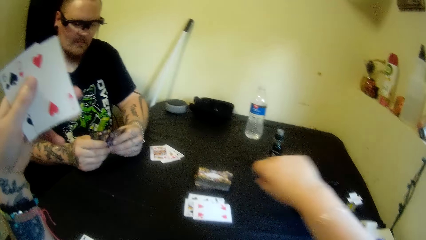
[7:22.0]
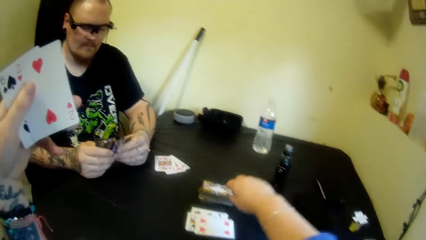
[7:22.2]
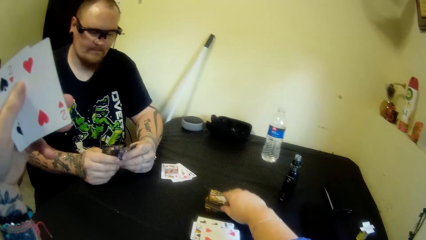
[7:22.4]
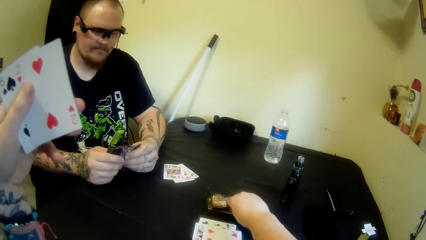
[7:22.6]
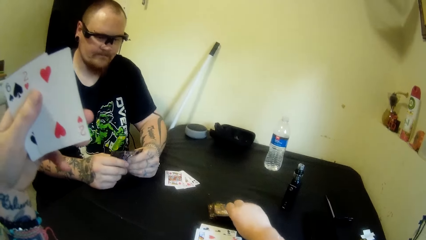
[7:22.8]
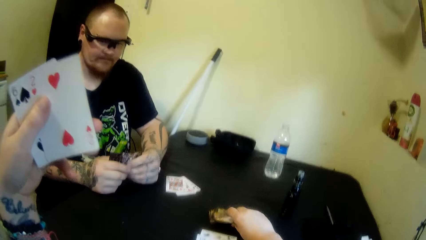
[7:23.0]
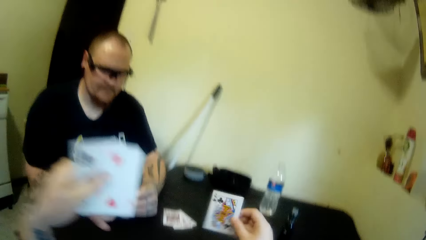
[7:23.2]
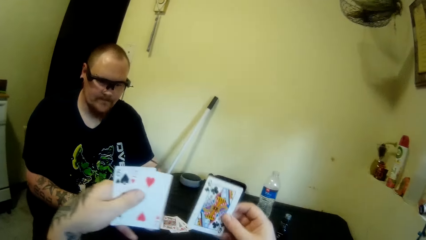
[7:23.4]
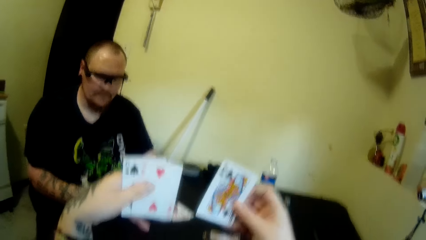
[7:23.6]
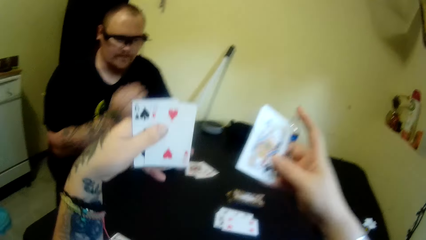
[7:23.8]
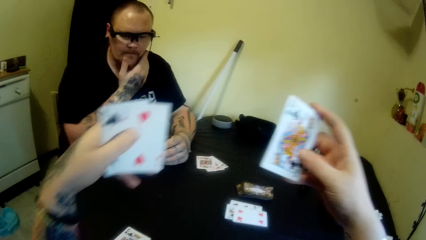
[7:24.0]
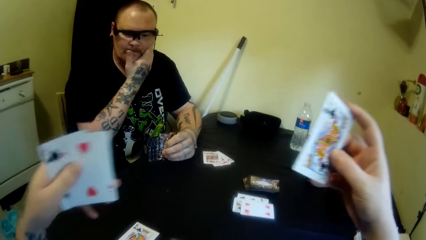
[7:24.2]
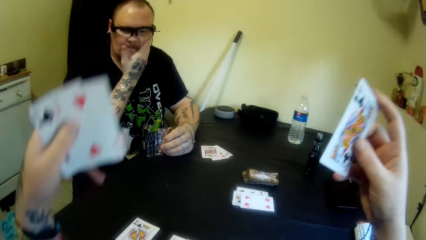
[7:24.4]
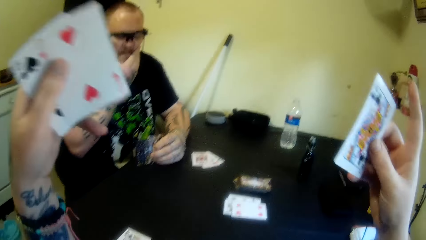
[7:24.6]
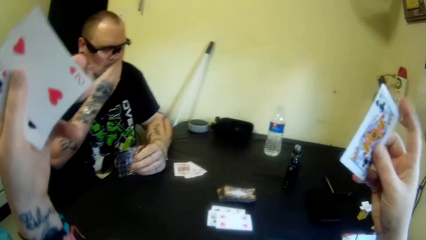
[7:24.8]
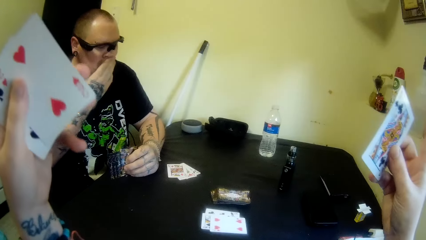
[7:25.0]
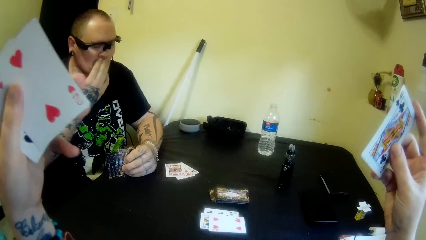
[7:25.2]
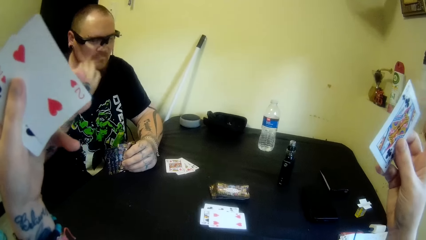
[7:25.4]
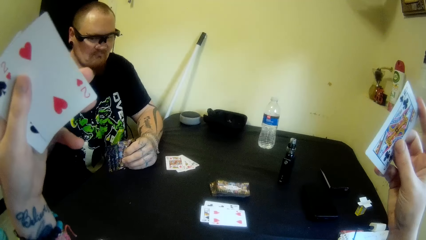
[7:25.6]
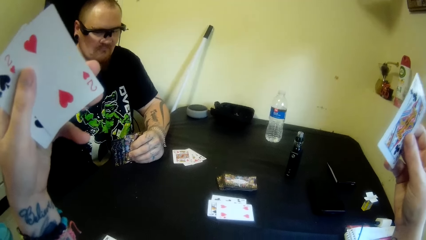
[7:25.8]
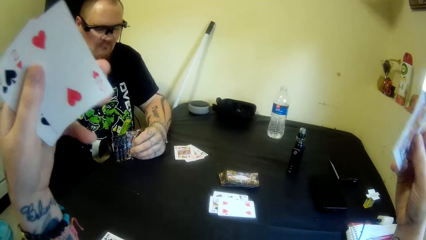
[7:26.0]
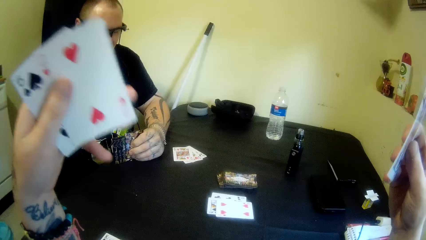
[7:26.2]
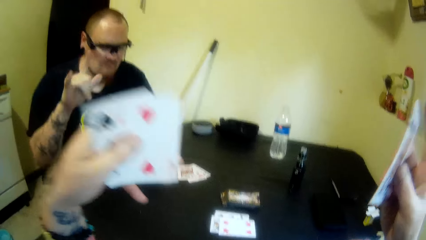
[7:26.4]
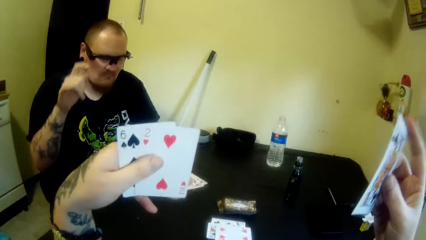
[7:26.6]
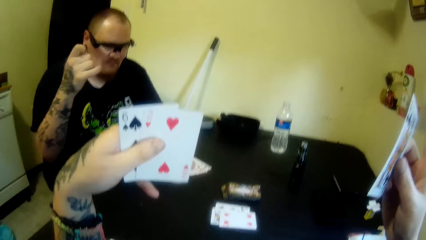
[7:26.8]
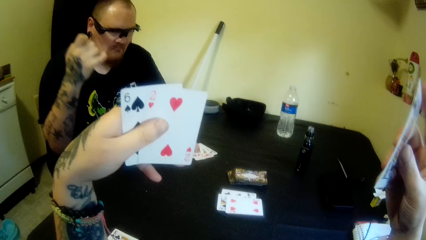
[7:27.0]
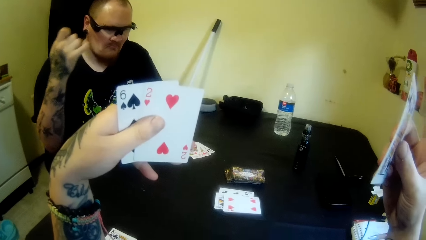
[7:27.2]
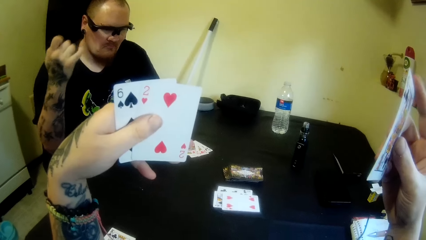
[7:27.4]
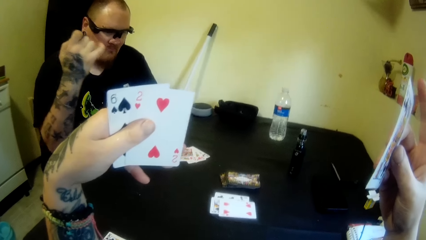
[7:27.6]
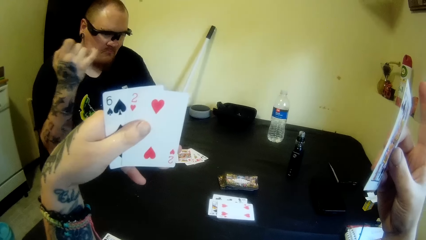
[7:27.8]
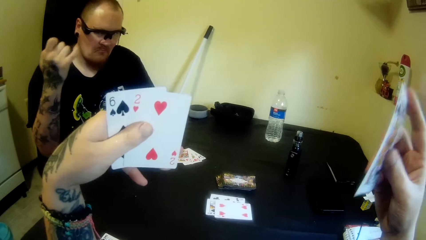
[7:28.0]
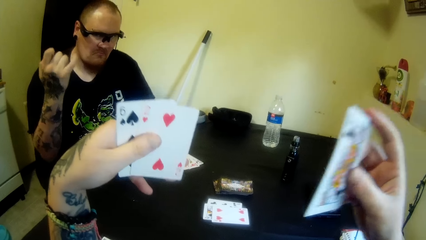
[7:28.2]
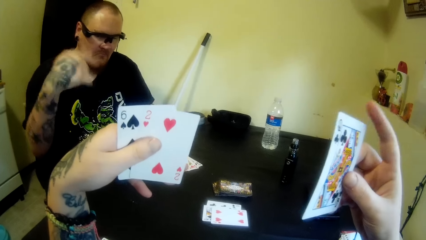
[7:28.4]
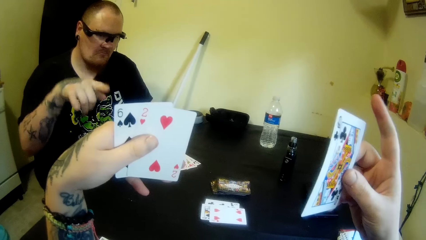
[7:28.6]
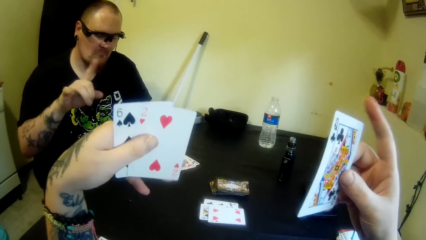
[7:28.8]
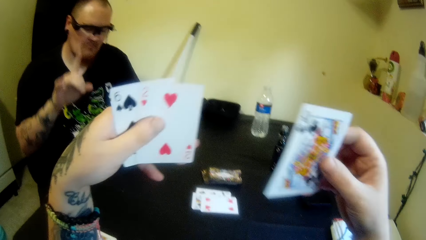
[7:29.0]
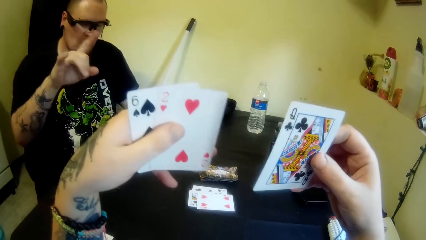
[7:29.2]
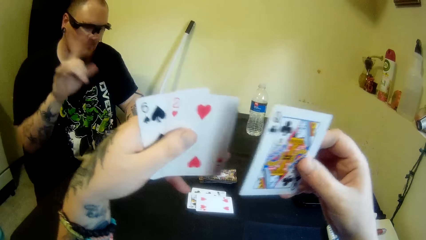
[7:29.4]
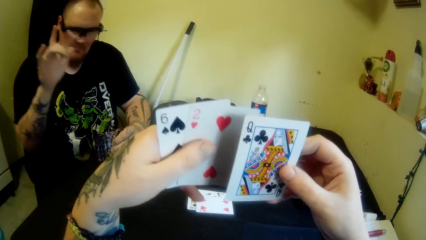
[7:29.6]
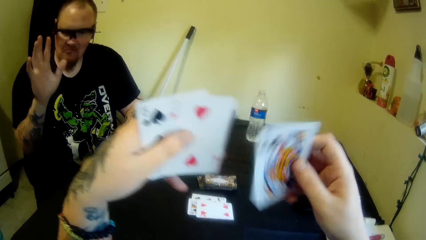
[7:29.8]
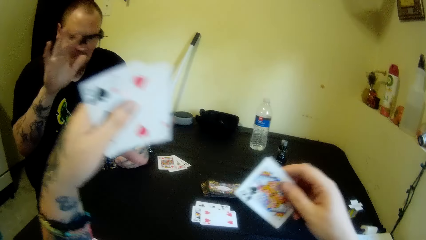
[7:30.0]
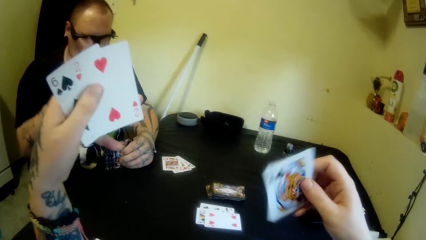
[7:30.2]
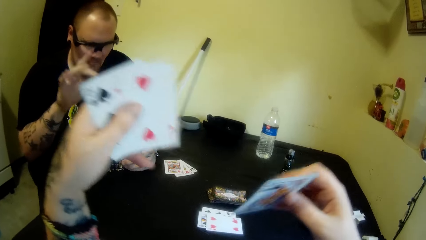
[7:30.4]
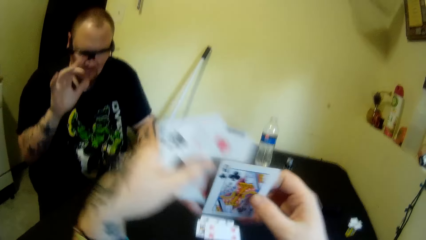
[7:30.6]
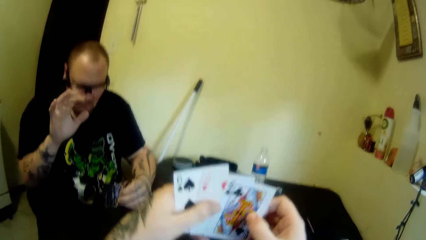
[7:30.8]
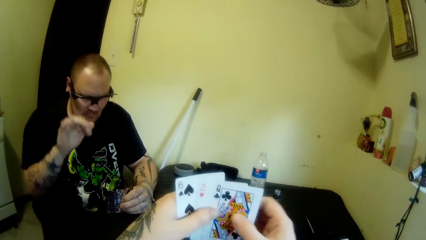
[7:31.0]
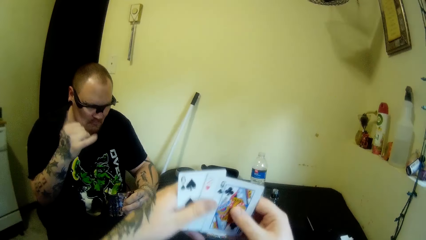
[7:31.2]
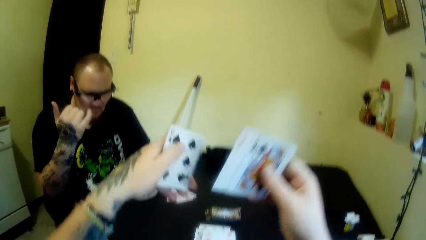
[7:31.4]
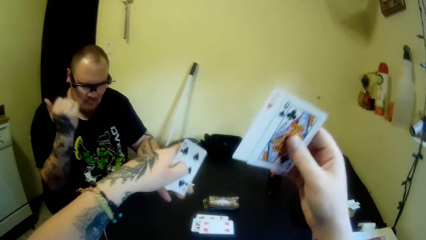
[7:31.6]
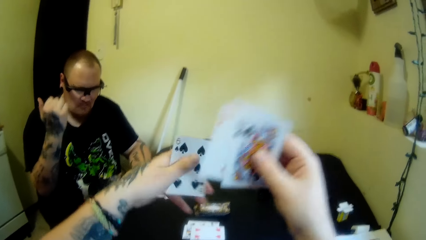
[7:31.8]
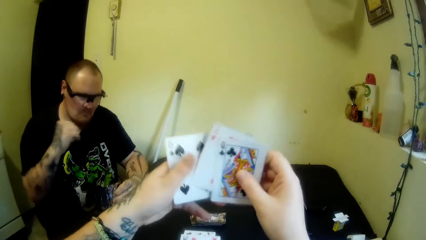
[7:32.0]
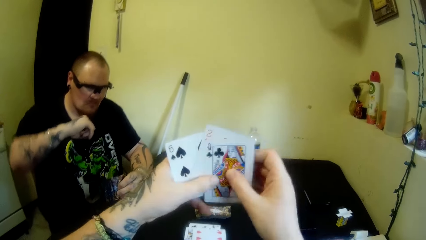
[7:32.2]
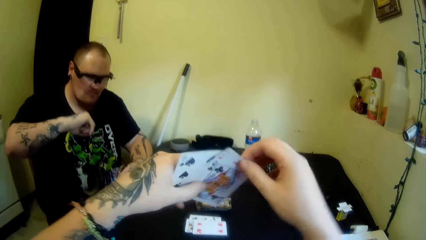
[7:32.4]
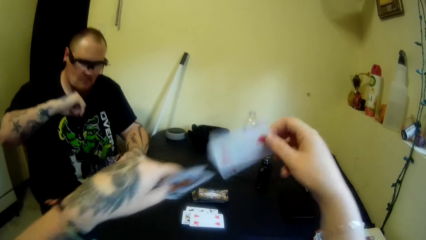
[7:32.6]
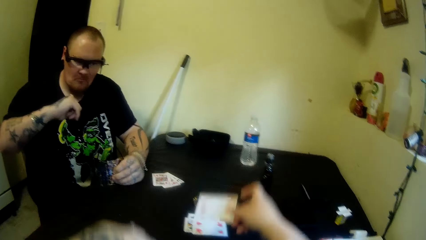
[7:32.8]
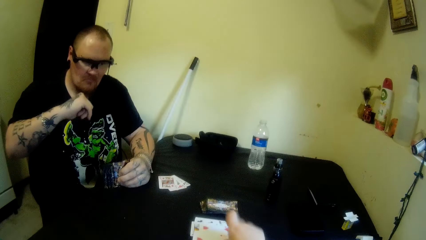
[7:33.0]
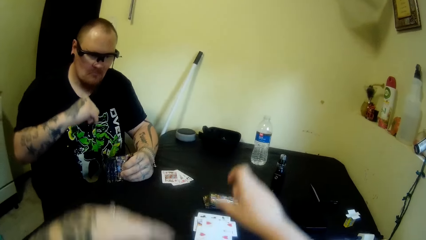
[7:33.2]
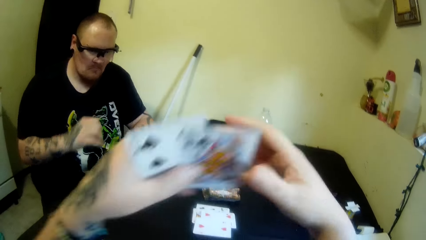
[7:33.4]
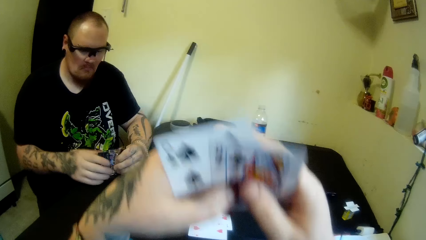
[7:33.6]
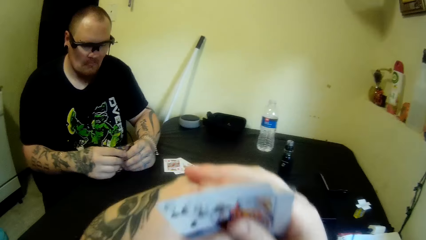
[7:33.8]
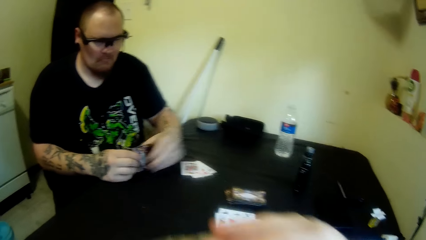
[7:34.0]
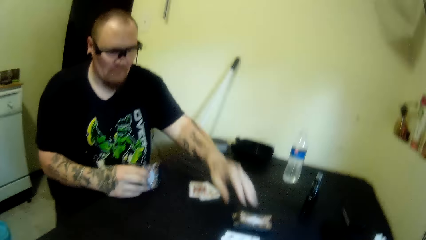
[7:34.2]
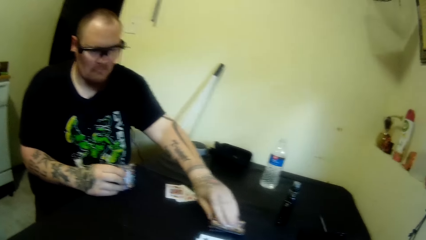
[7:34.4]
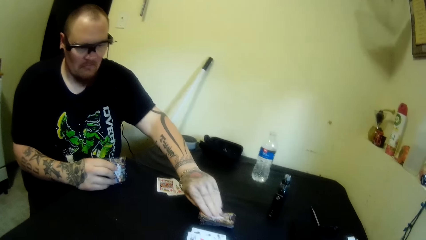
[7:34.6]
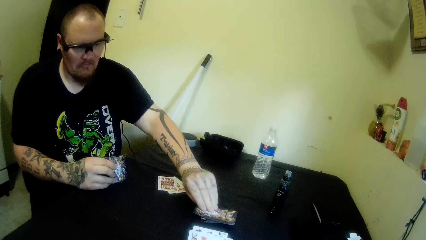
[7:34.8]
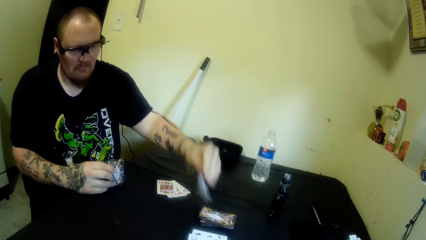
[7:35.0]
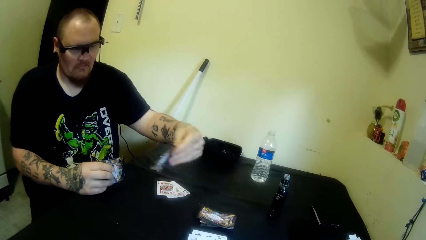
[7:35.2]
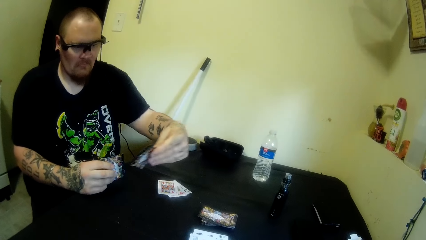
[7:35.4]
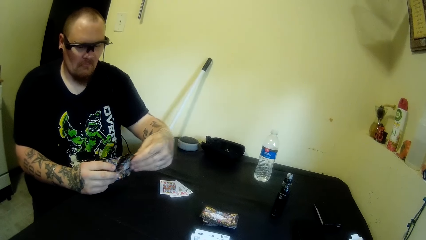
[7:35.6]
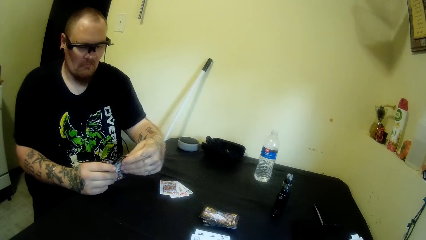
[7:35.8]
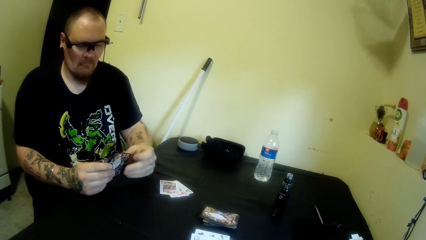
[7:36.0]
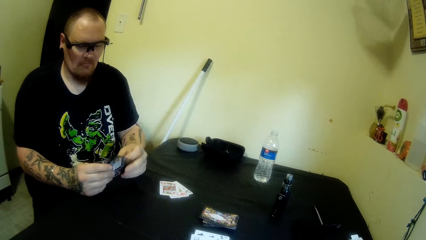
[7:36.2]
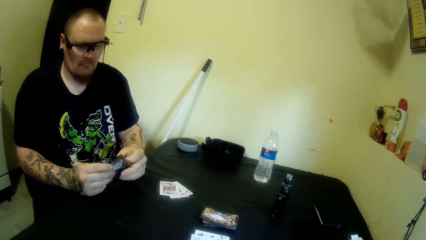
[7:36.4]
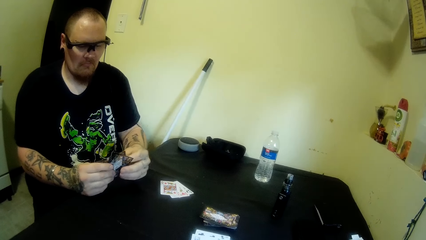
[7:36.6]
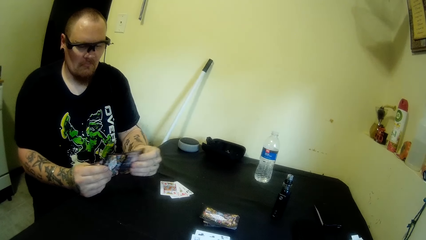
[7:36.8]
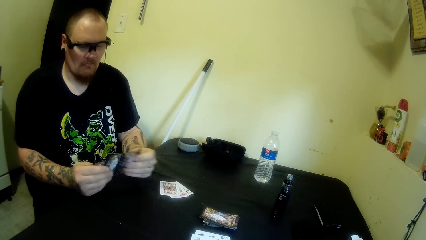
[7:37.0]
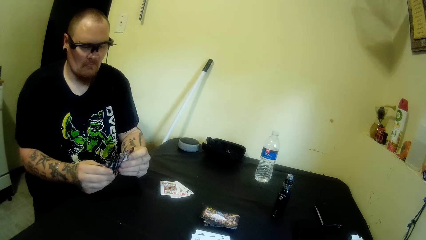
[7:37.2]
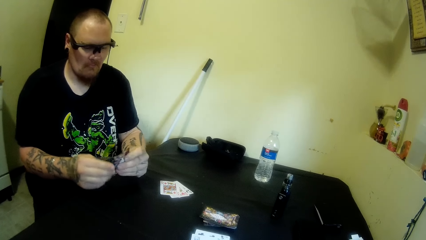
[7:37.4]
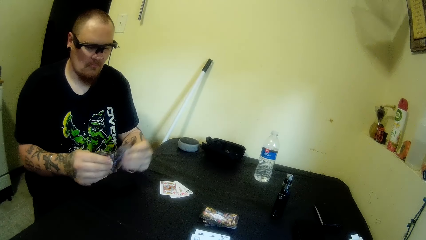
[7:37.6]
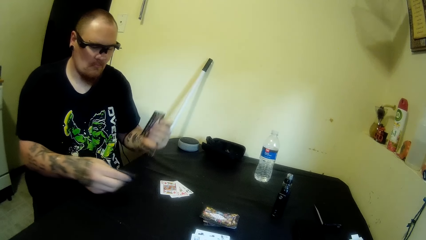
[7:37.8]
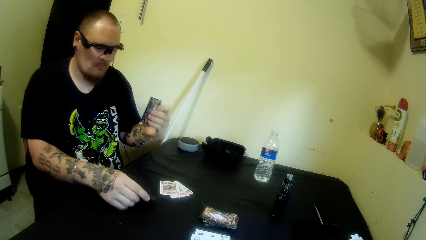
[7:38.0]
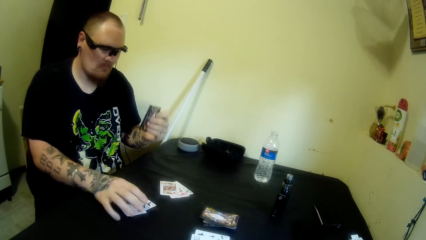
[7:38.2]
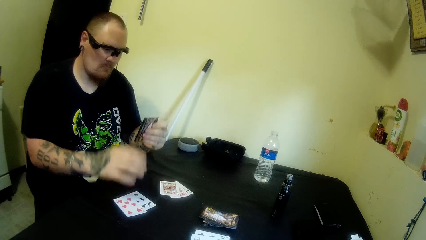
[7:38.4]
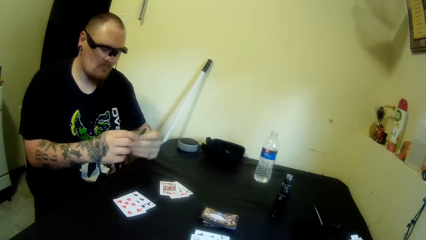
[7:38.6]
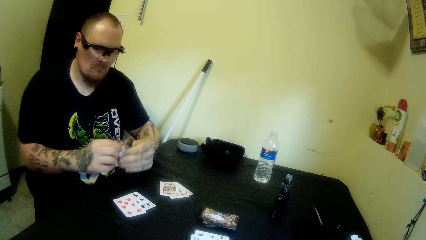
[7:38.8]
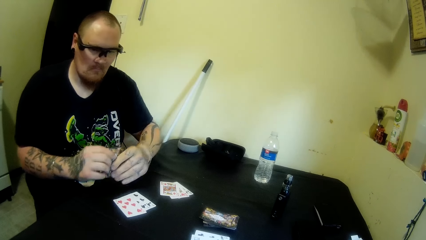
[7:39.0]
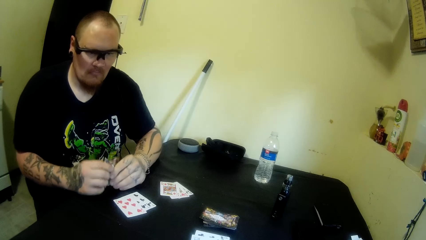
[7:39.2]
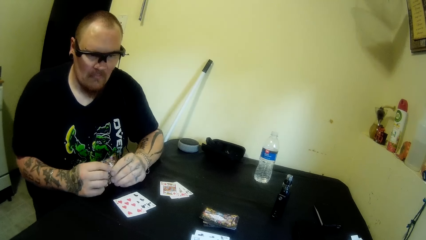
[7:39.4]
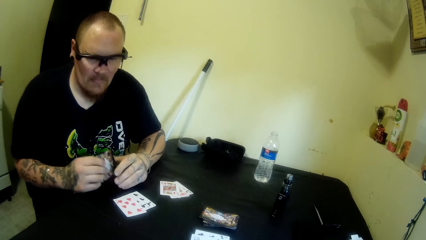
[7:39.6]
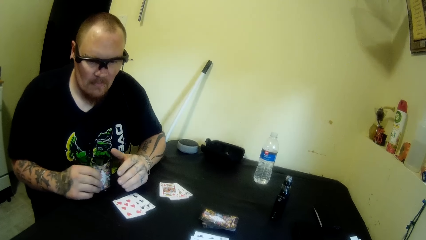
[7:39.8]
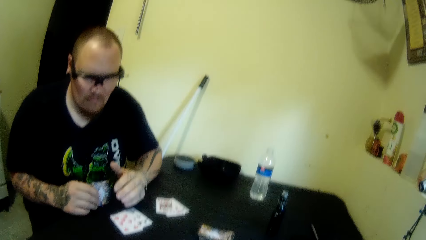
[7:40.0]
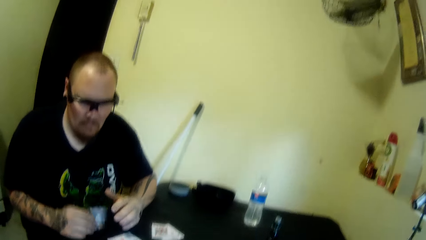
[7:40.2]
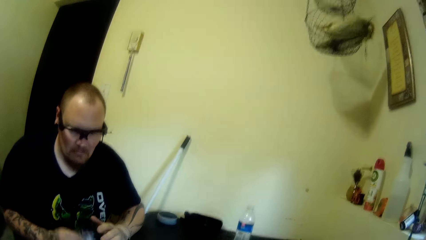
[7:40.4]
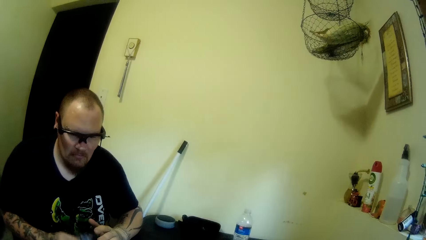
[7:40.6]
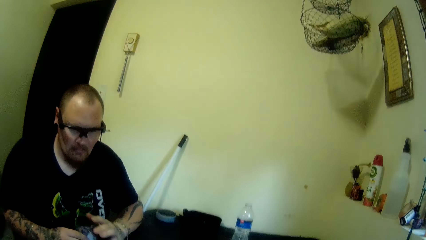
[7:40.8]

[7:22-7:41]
The camera wearer picks a card from the table with his right hand. He stares at the cards. The man touches his face with his right hand. The camera wearer raises both hands. The man swings his right hand. The camera wearer shuffles cards in his hands. He holds his cards with both hands. He drops a card on the table with his right hand. The man picks another card from the table with his left hand. He shuffles cards in his hands. He drops cards on the table with his right hand and aligns the cards in his hand on the table.
